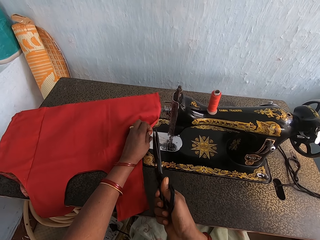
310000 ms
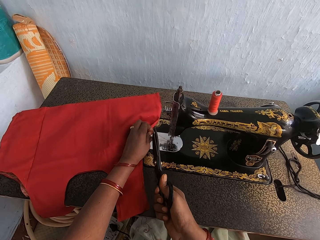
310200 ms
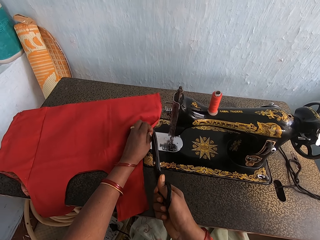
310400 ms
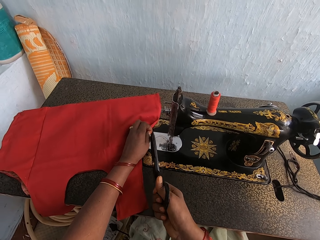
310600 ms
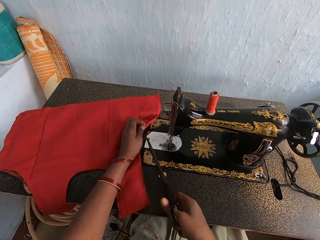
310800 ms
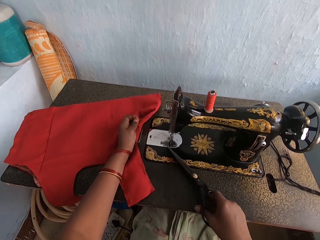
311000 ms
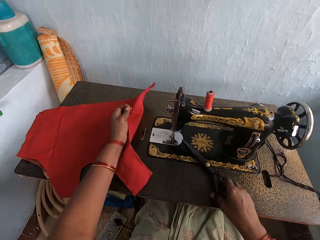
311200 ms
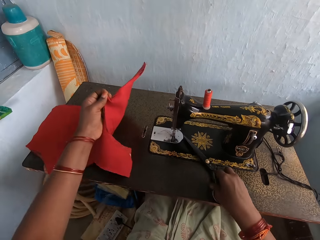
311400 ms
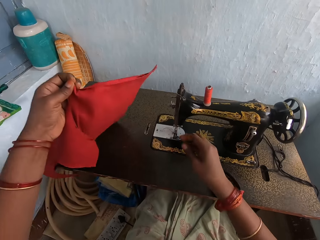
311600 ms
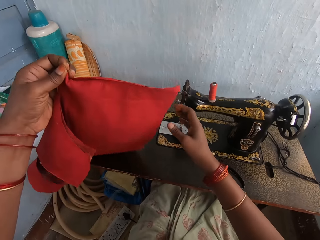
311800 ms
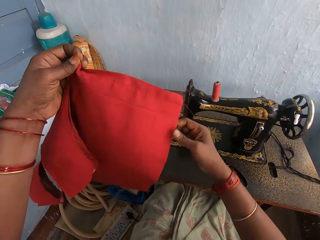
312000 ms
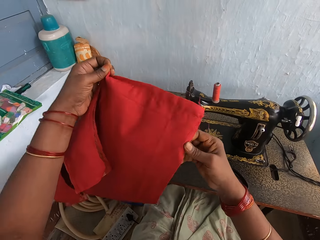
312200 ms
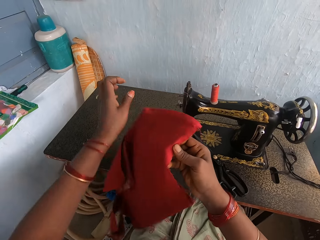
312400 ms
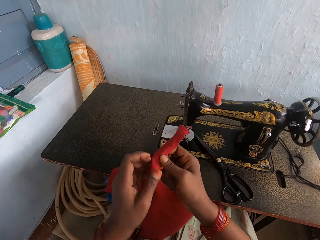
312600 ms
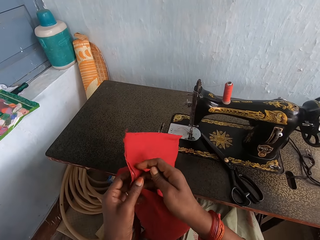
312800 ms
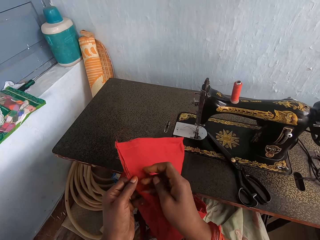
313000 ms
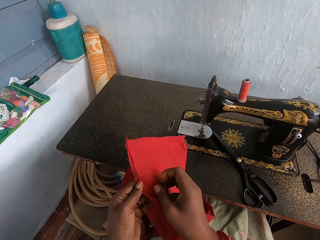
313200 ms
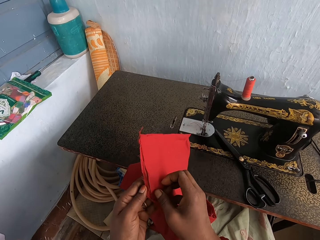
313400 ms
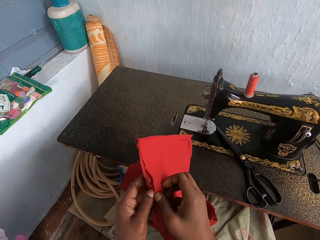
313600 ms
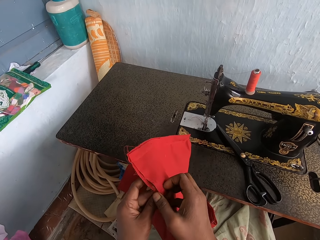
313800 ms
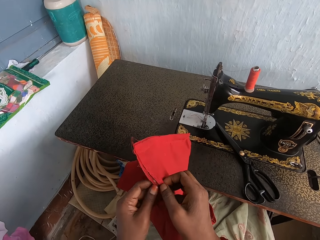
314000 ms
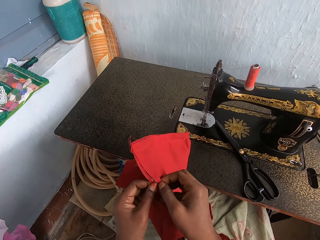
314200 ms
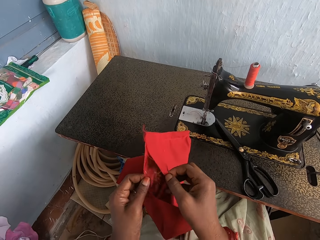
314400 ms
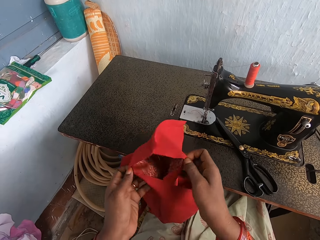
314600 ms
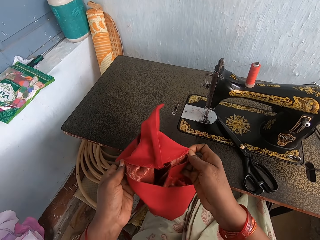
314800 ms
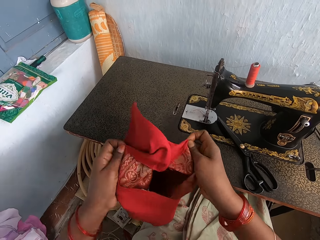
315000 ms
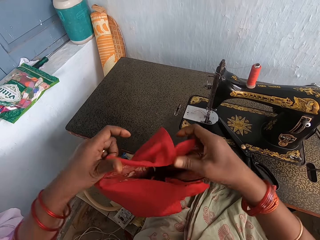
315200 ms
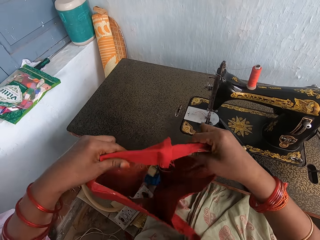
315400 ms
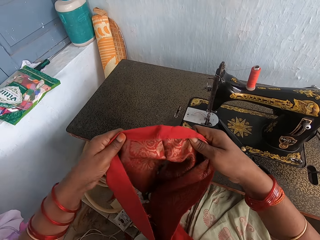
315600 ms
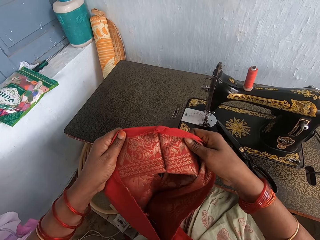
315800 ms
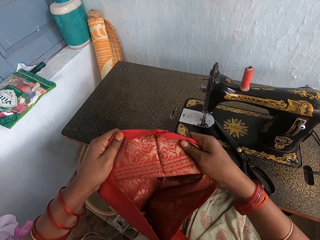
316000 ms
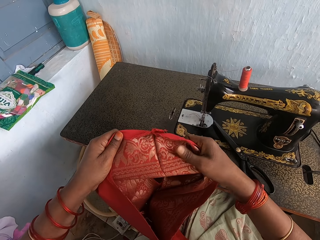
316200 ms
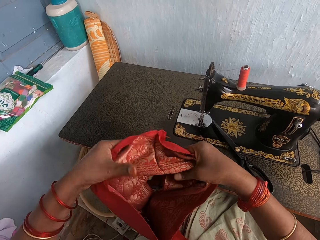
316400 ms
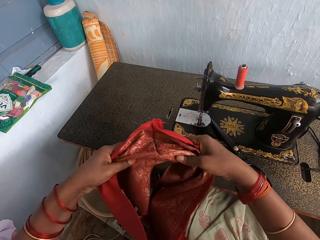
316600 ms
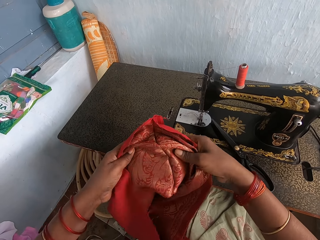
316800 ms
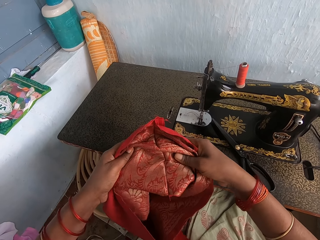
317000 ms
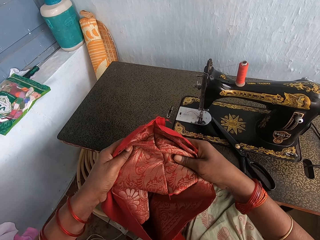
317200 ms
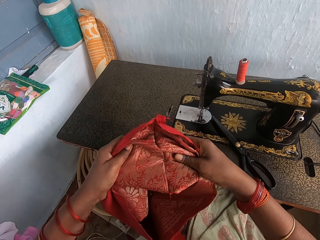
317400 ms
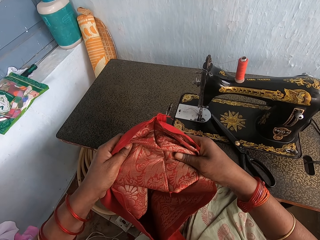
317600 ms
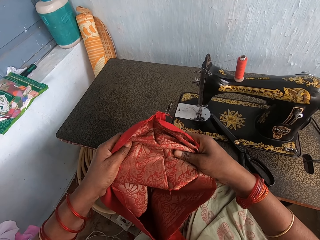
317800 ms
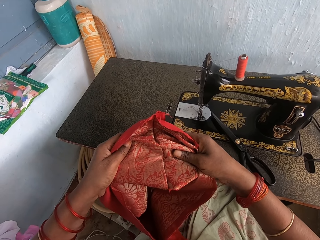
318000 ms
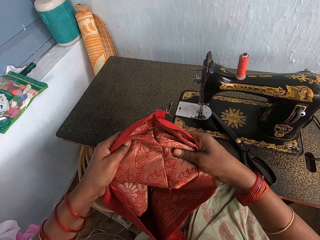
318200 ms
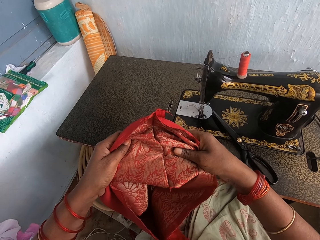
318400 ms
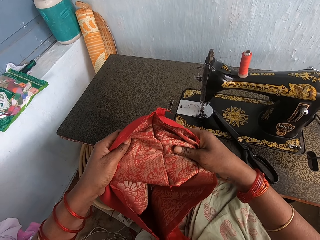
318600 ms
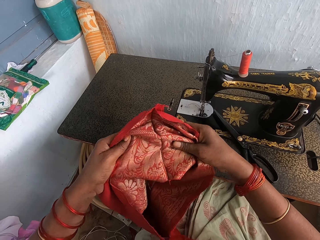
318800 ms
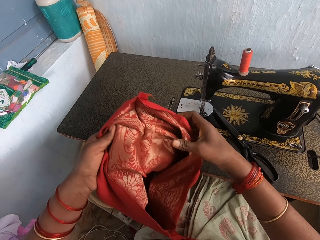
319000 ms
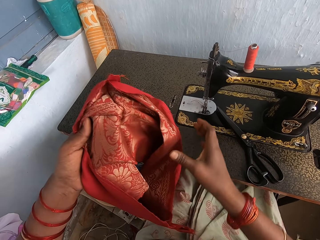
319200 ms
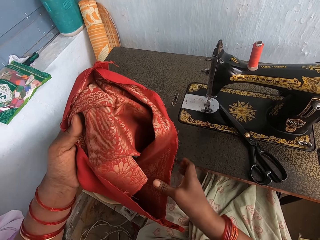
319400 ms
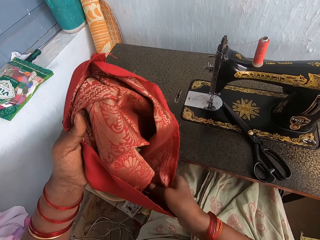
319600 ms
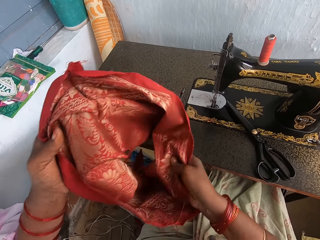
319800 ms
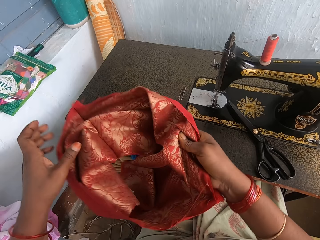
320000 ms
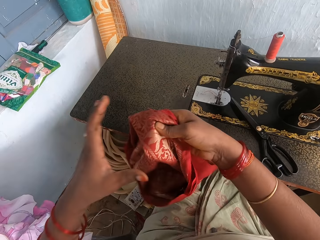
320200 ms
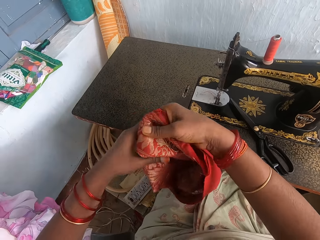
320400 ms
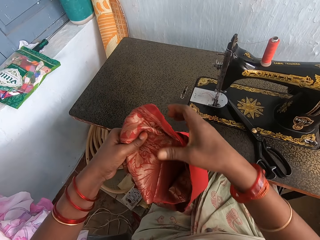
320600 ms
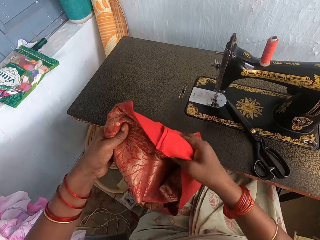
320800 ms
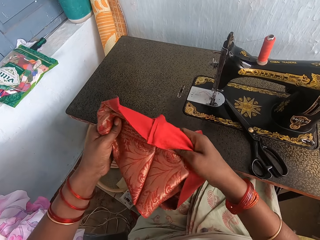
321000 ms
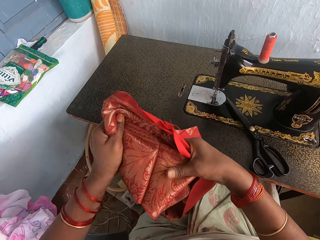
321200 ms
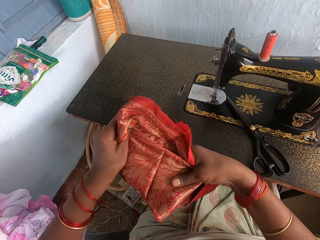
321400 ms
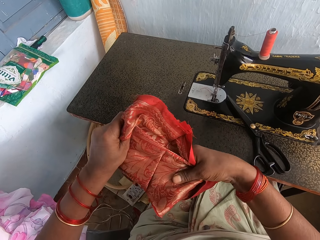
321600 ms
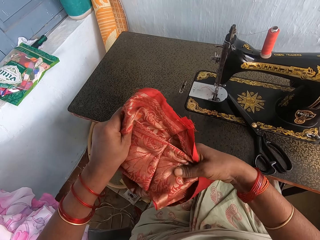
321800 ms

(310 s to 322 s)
The camera wearer cuts the cloth thread with scissors. They drop the scissors on the table. They lift the cloth and hold the cloth with both hands. They open up the cloth with both hands. They turn the cloth inside out. They stretch the cloth round. They inspect the cloth with both hands. They hold the cloth with both hands.

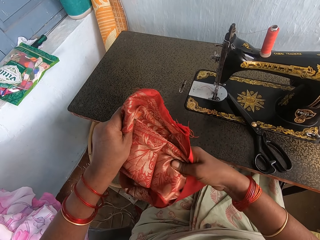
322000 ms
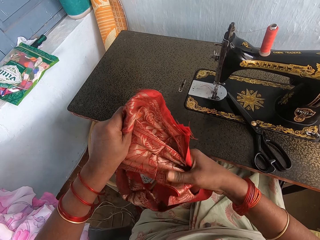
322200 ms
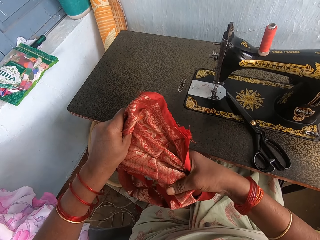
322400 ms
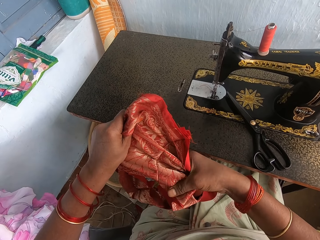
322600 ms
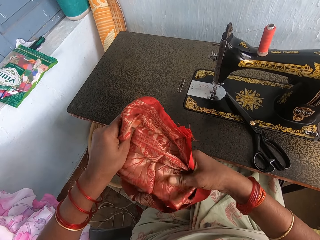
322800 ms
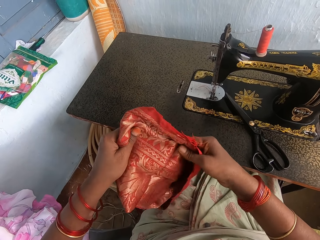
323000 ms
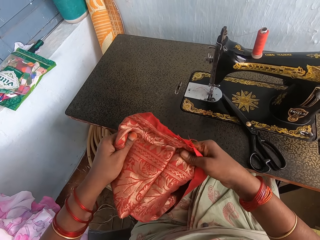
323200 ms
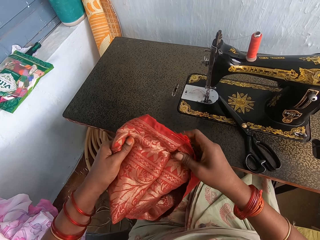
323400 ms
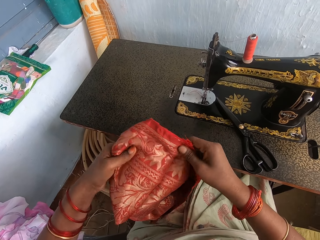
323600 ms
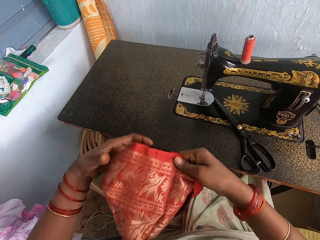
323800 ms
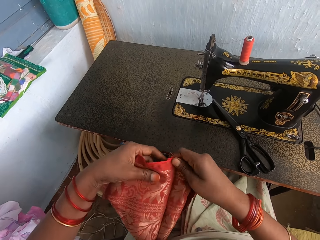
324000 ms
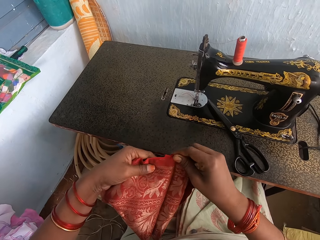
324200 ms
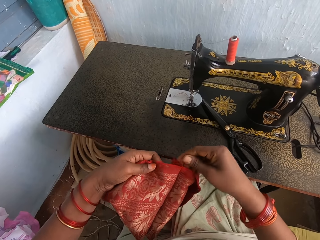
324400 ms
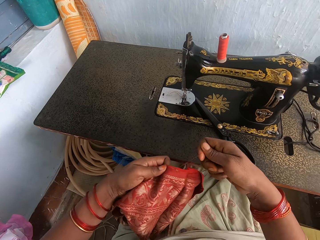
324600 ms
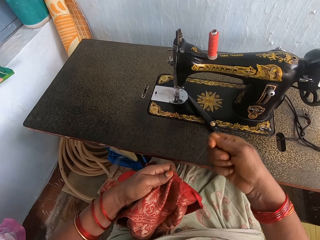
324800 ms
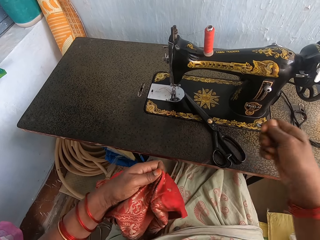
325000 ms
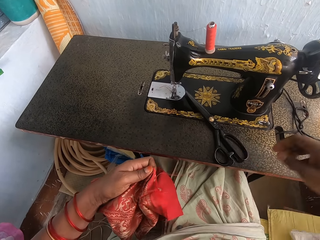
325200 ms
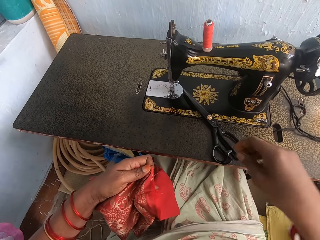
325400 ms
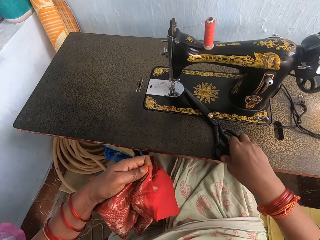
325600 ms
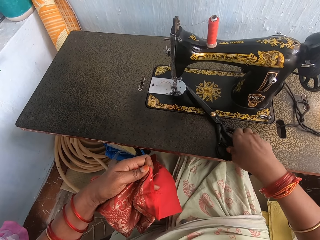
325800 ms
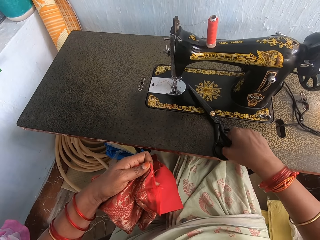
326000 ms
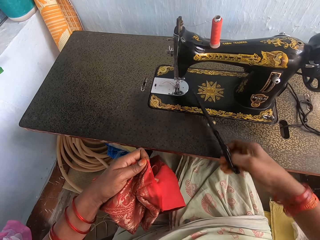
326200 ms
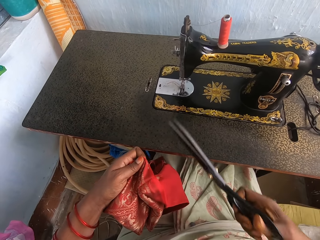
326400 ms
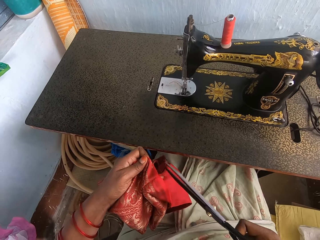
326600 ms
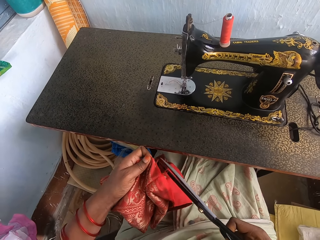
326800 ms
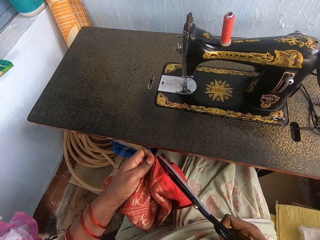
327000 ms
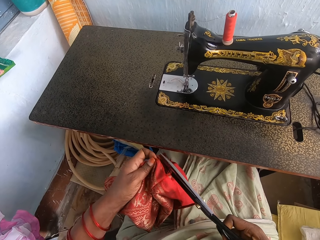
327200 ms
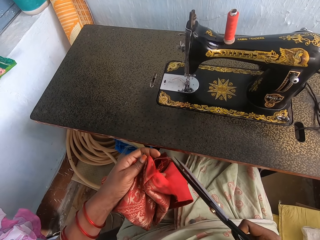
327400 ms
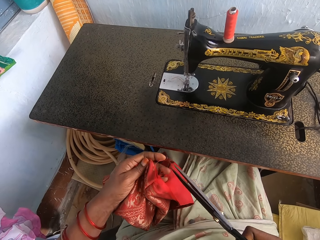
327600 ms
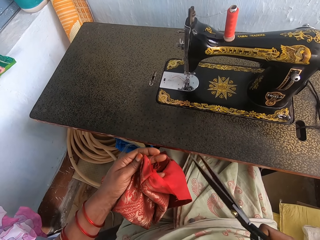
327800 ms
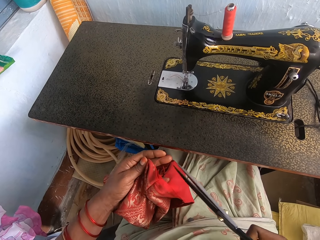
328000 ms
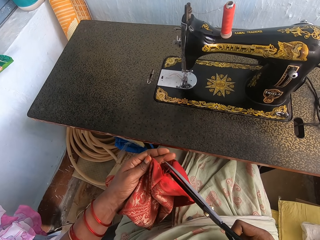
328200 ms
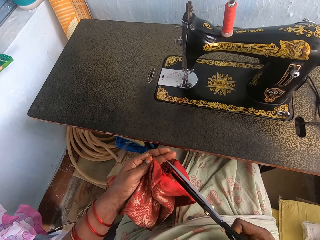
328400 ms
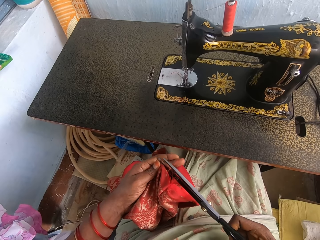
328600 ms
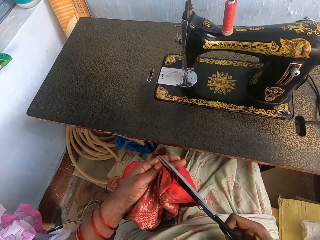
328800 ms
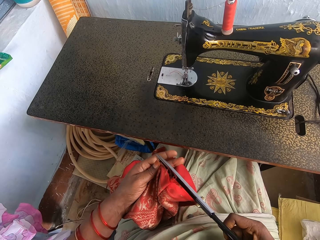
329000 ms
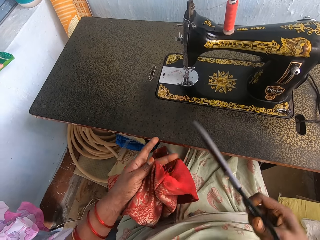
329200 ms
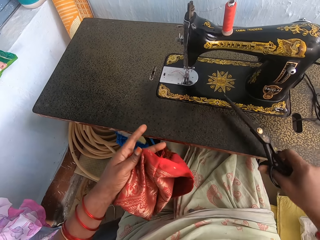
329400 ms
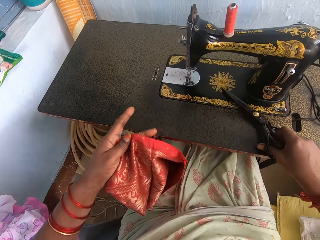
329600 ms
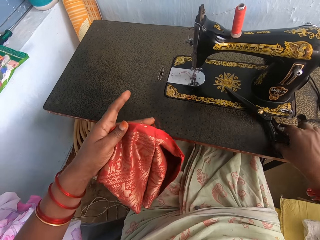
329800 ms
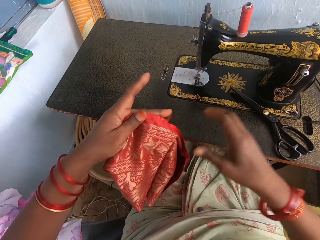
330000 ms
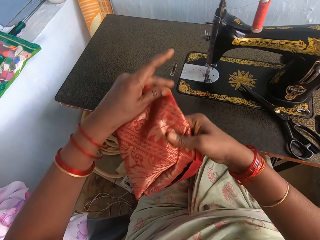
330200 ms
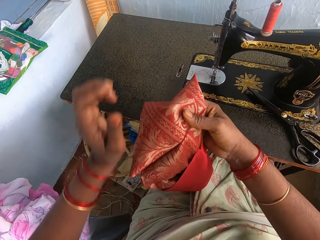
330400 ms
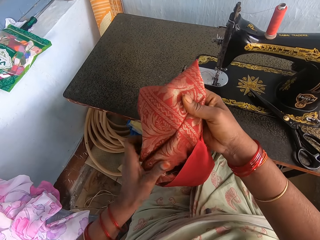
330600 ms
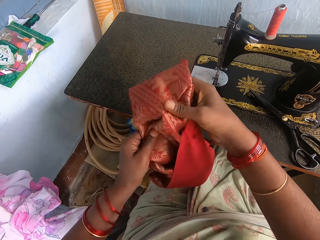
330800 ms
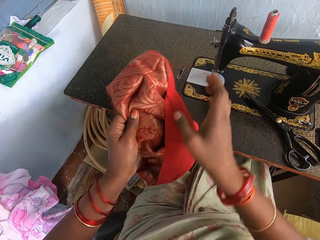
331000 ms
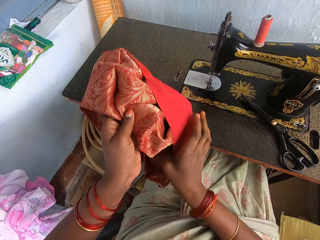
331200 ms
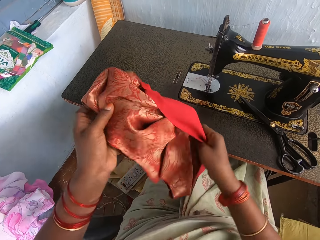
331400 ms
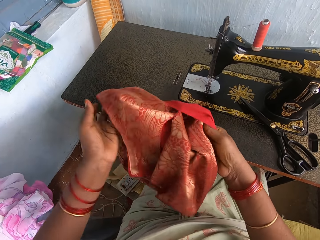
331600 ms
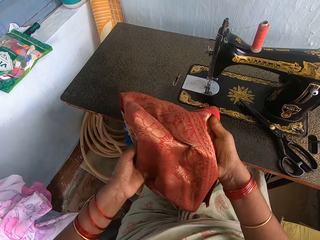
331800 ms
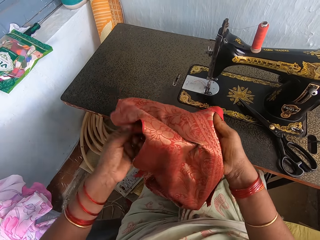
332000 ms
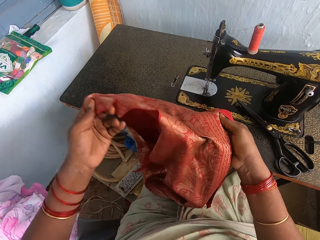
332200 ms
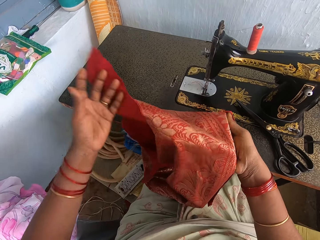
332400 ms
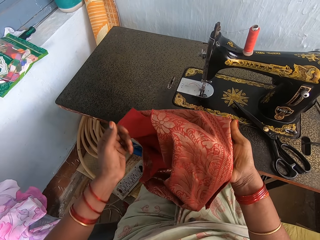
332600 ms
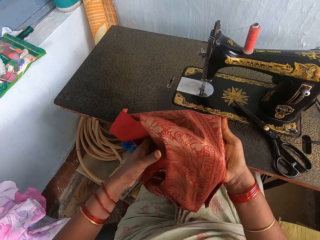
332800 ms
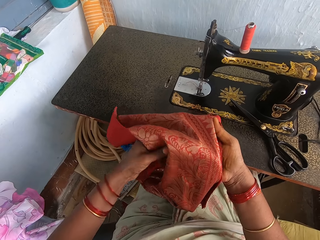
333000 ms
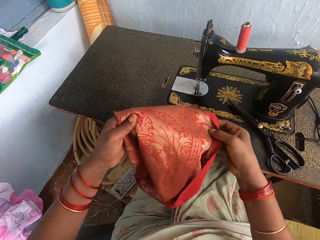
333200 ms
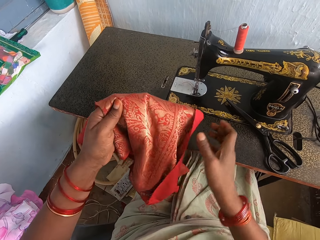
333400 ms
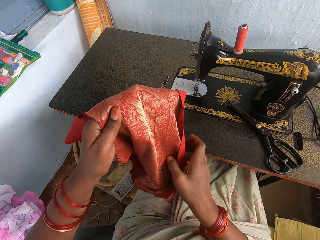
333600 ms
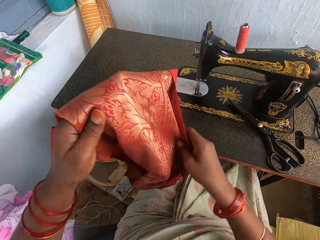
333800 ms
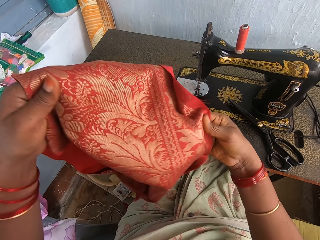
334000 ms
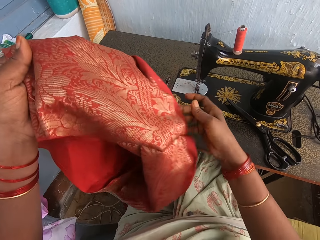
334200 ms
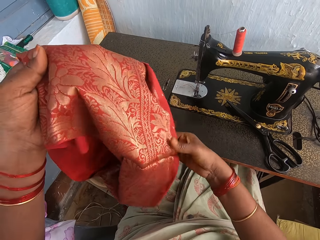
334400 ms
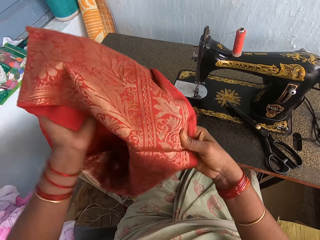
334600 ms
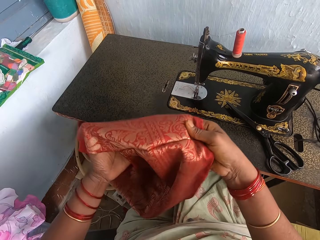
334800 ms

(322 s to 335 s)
The camera wearer inspects the cloth with both hands. She stretches the cloth thread. She pulls the thread with the right hand. She picks up the scissors on the table with the right hand. She stretches the thread with the left hand. She cuts the cloth thread with the scissors. She drops the scissors on the table. She turns the cloth in her hands. She holds the cloth with both hands. She inspects the cloth with both hands.
